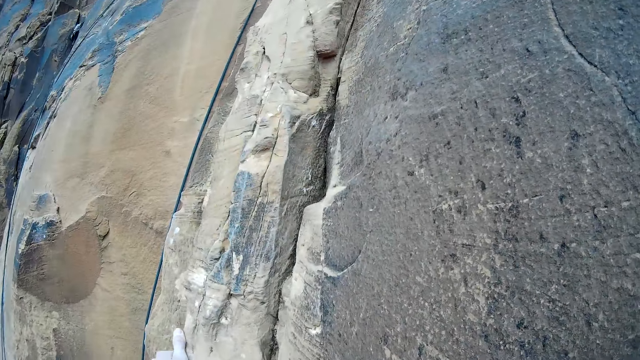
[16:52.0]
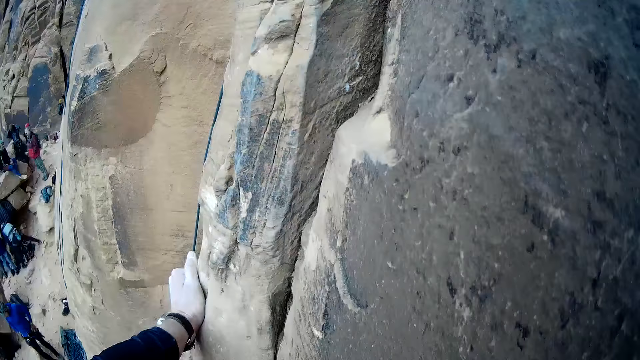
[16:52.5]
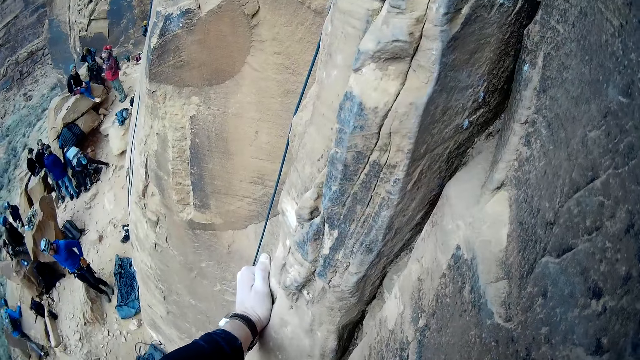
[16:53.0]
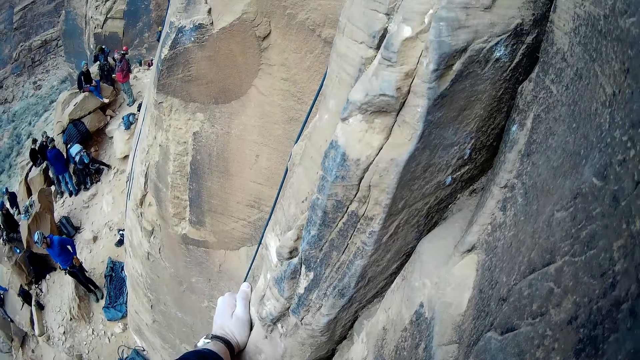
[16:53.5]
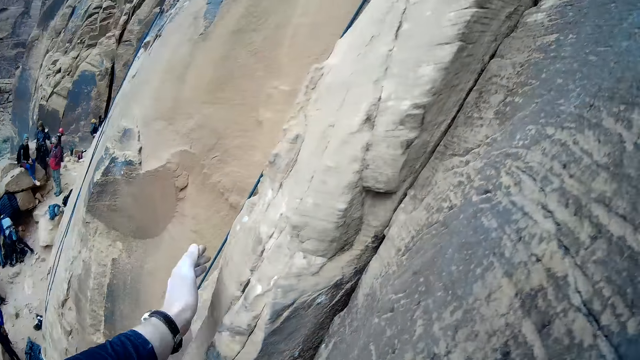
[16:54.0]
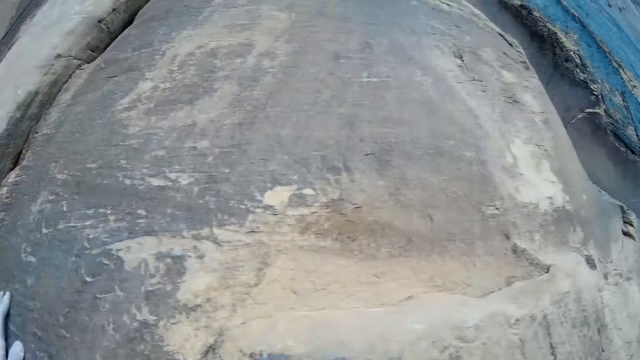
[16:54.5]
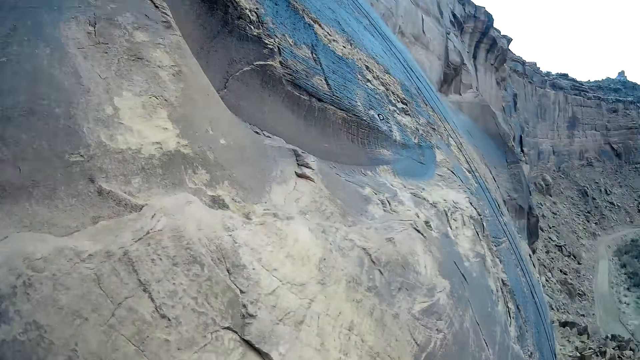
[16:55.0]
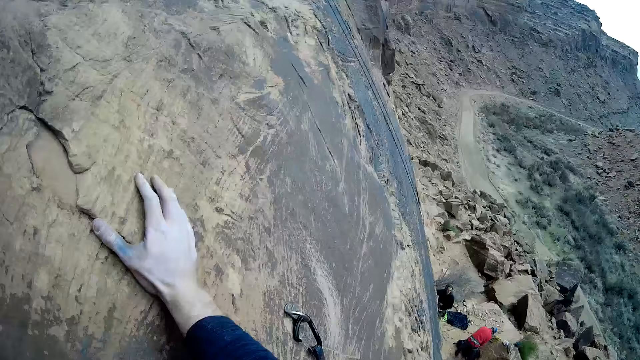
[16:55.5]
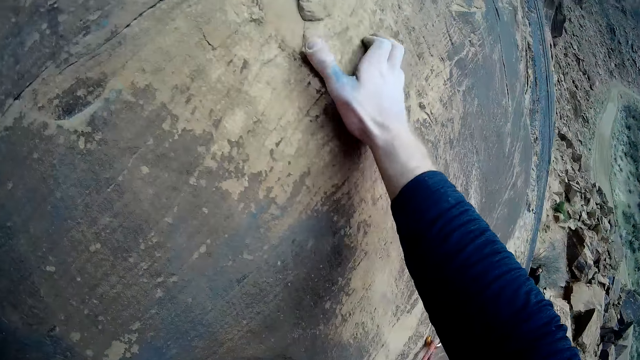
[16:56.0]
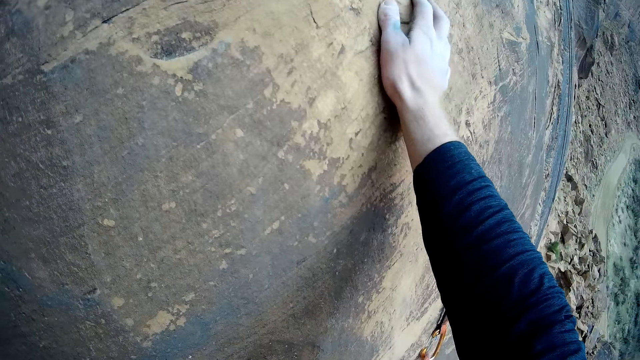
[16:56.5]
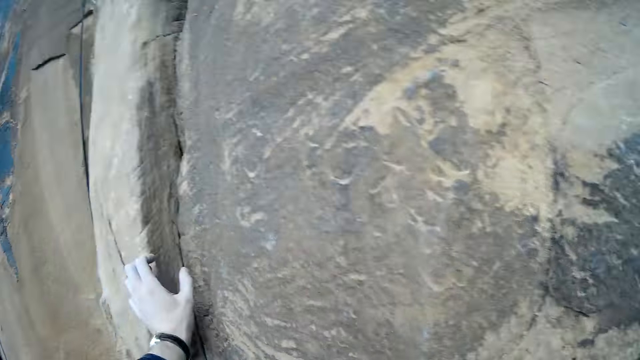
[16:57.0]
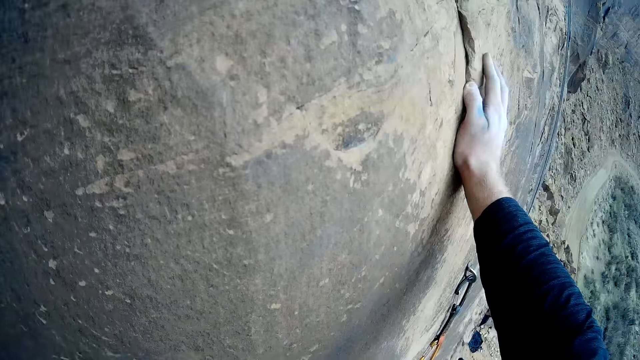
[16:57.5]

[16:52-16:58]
The camera wearer climbs on the mountain.

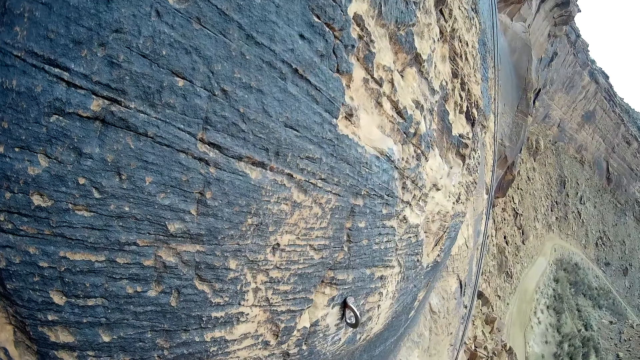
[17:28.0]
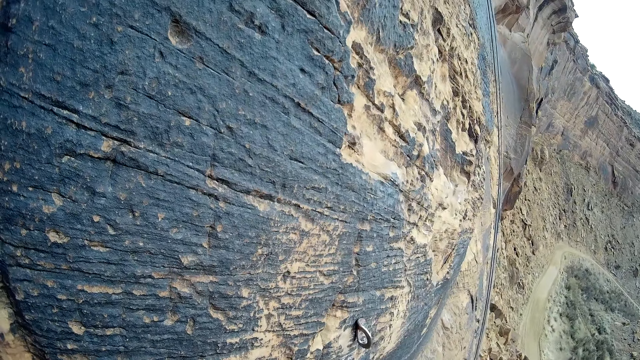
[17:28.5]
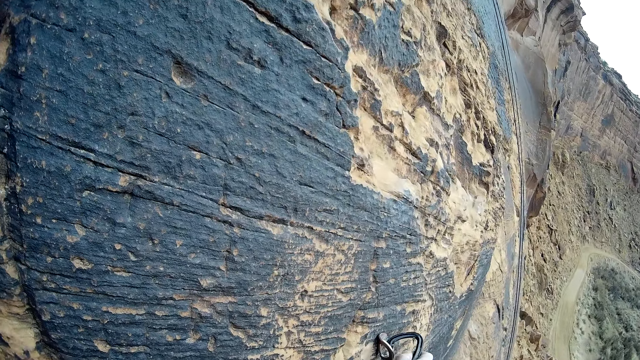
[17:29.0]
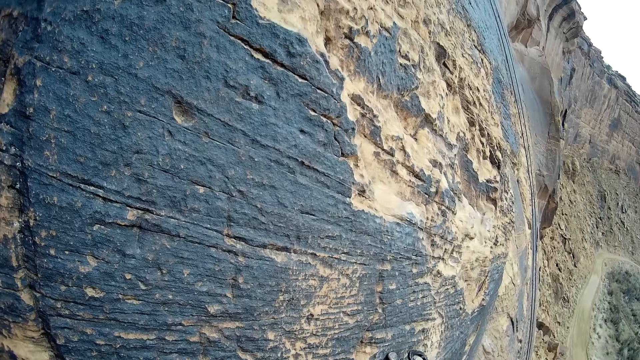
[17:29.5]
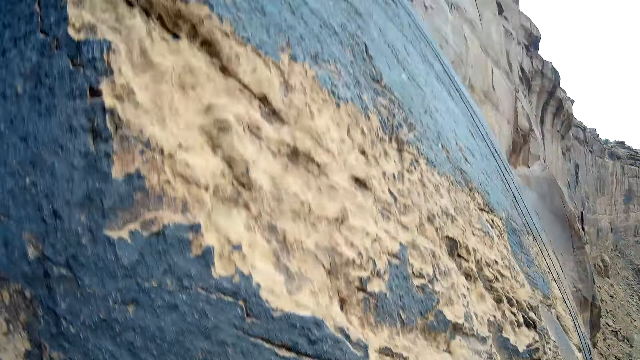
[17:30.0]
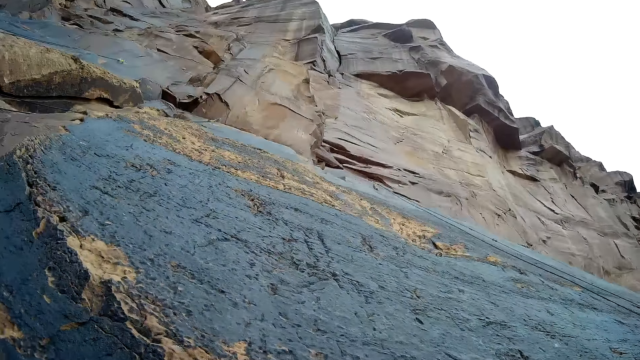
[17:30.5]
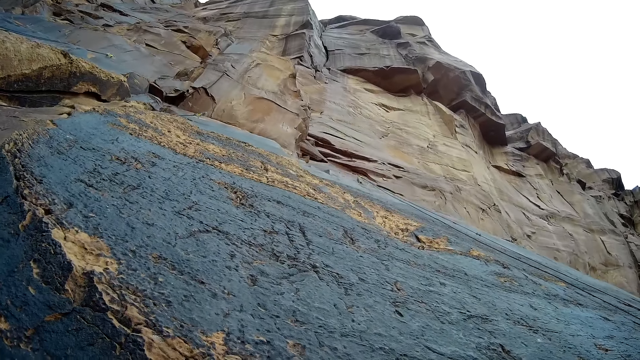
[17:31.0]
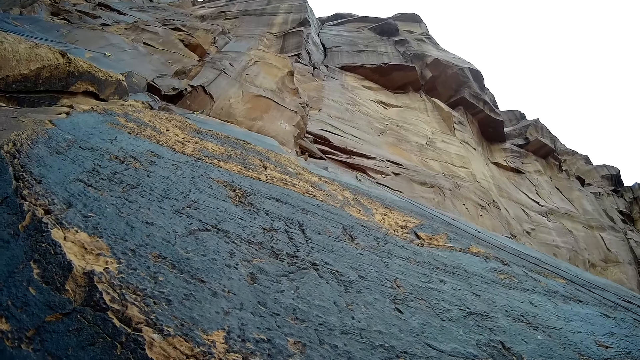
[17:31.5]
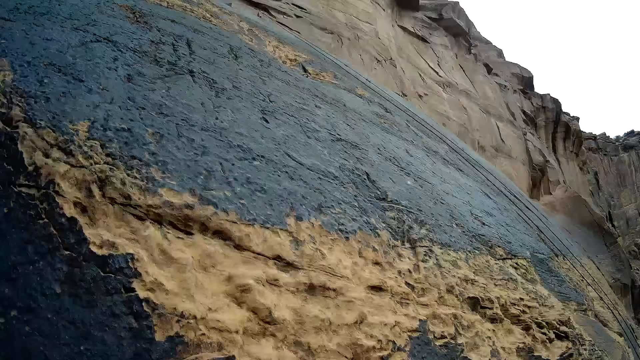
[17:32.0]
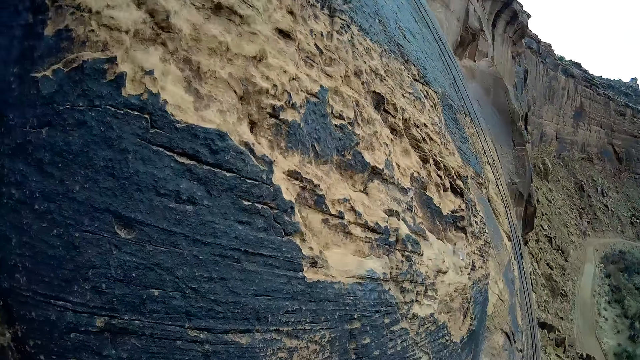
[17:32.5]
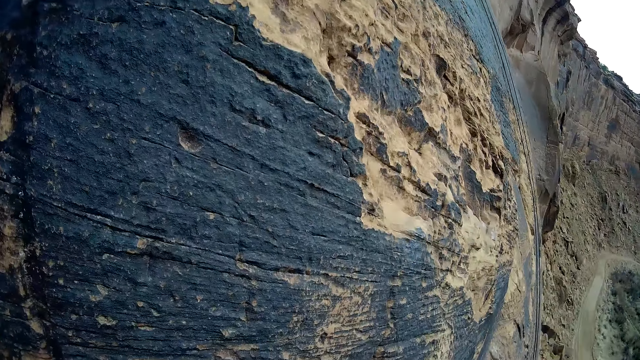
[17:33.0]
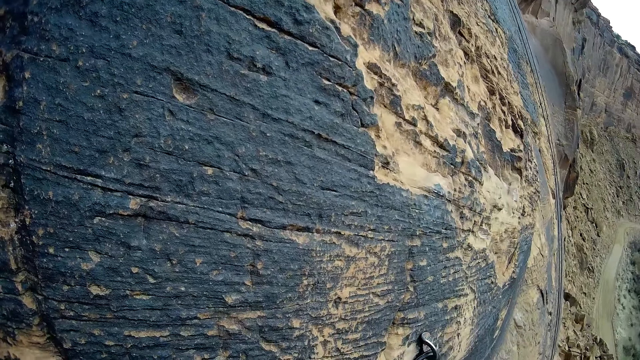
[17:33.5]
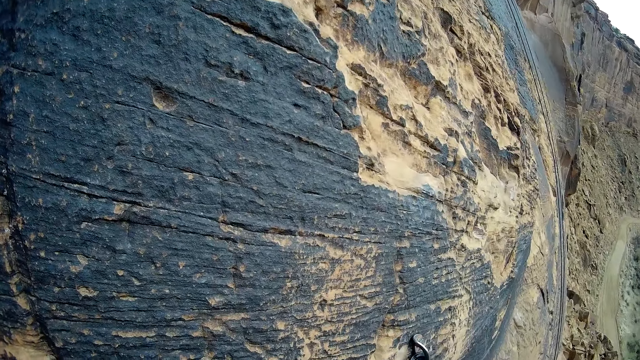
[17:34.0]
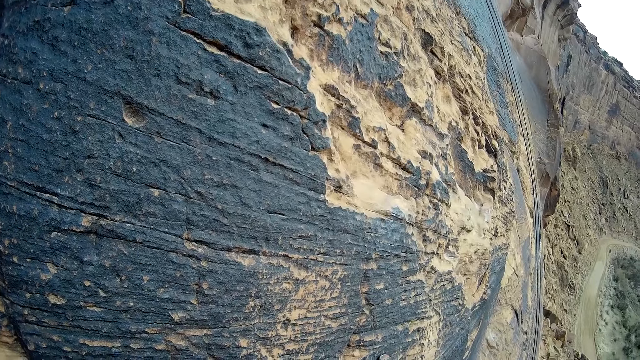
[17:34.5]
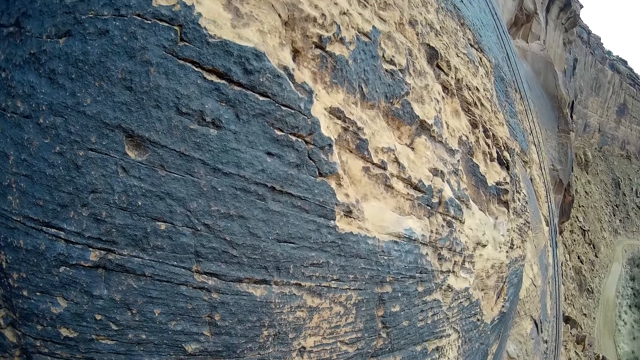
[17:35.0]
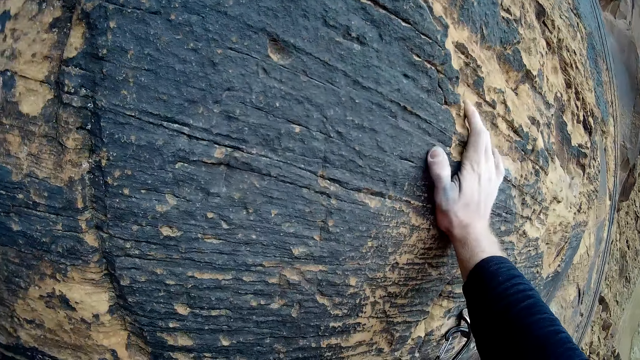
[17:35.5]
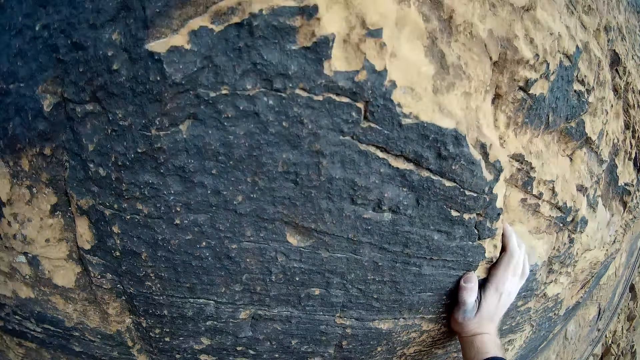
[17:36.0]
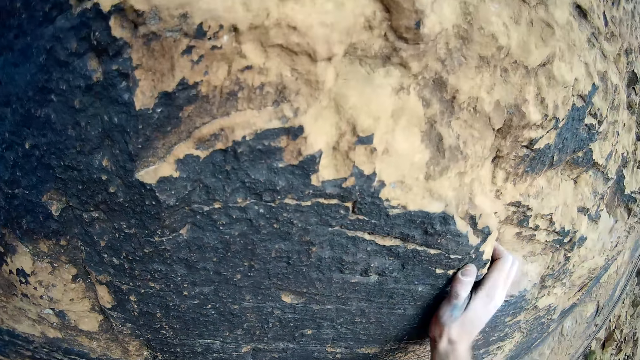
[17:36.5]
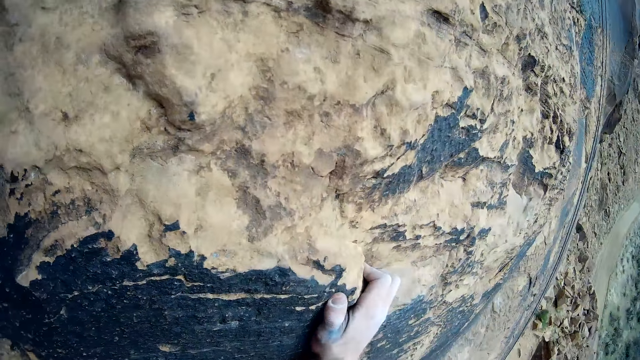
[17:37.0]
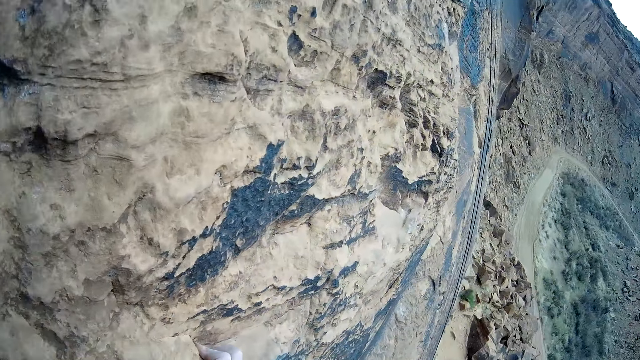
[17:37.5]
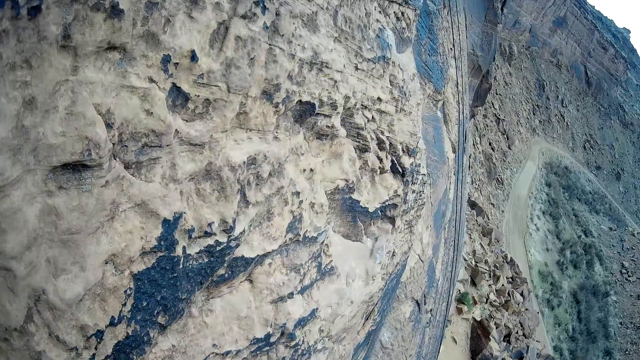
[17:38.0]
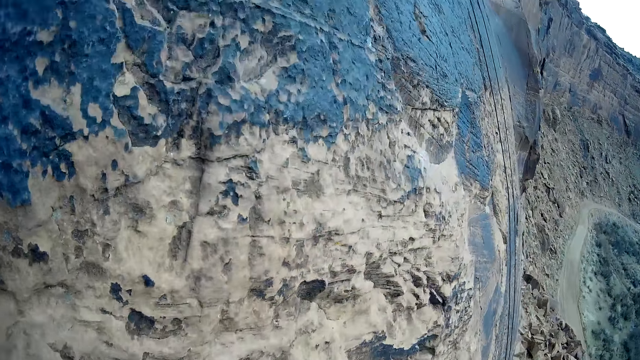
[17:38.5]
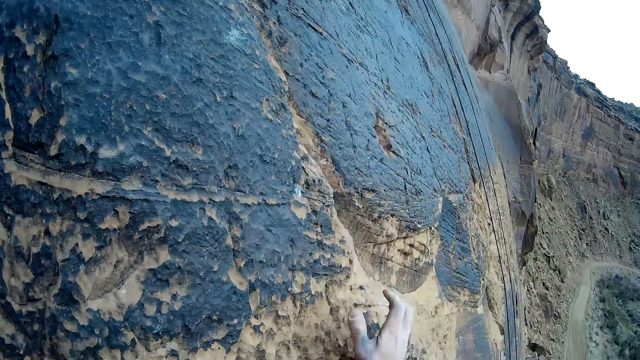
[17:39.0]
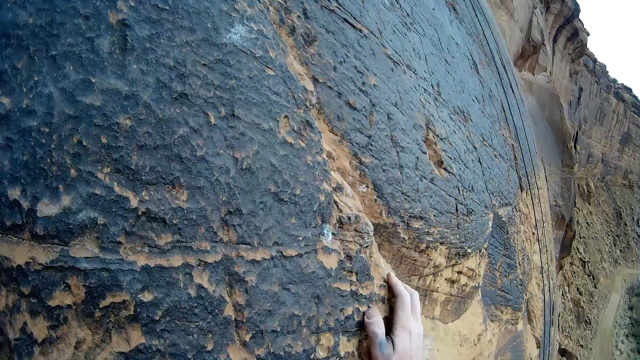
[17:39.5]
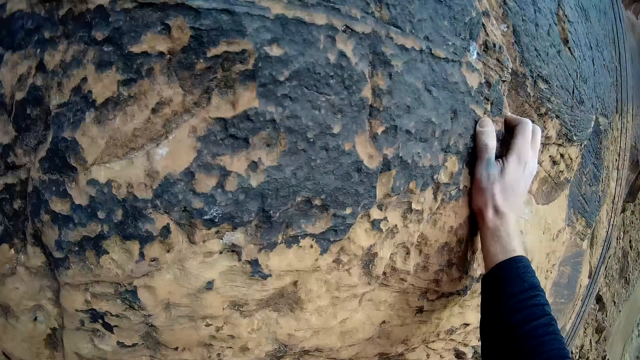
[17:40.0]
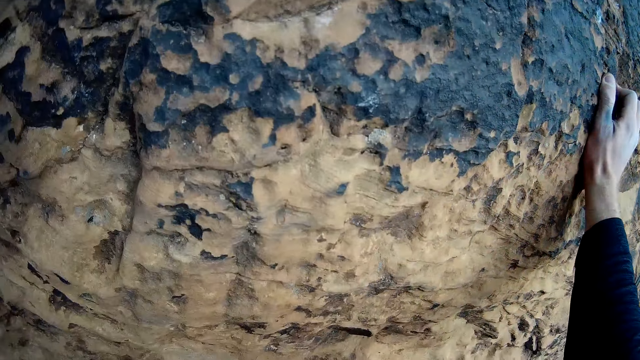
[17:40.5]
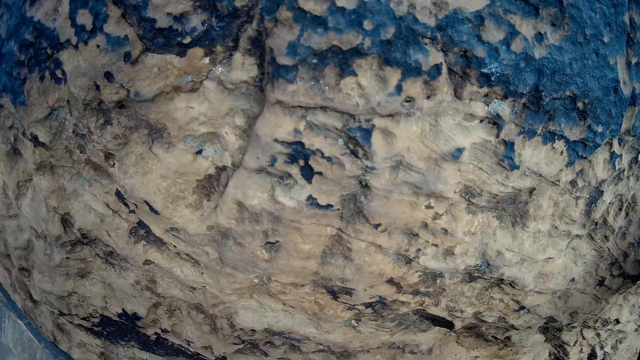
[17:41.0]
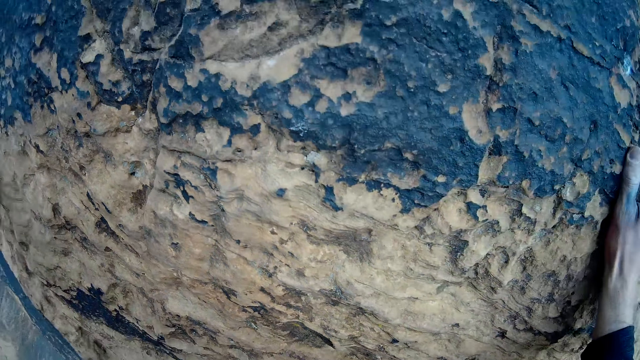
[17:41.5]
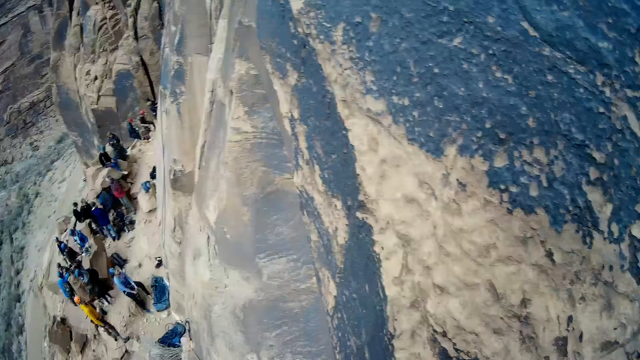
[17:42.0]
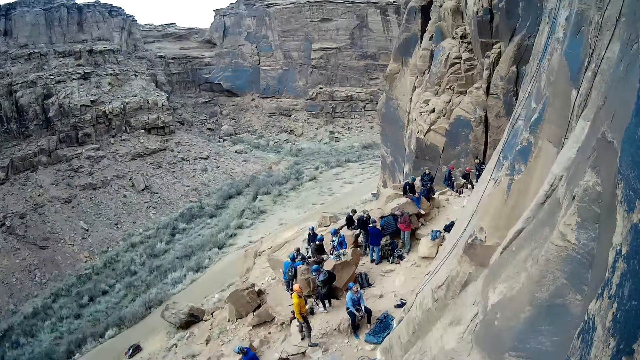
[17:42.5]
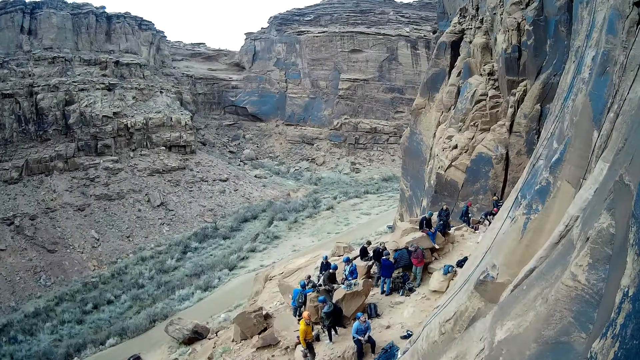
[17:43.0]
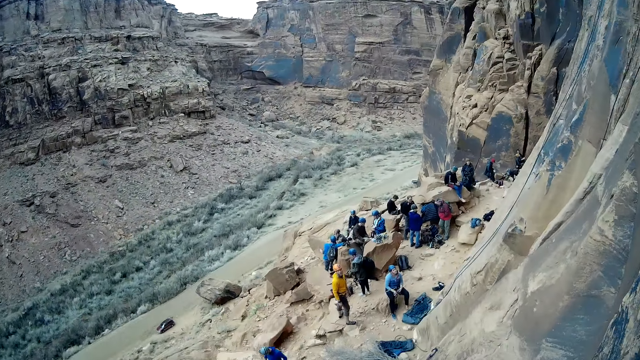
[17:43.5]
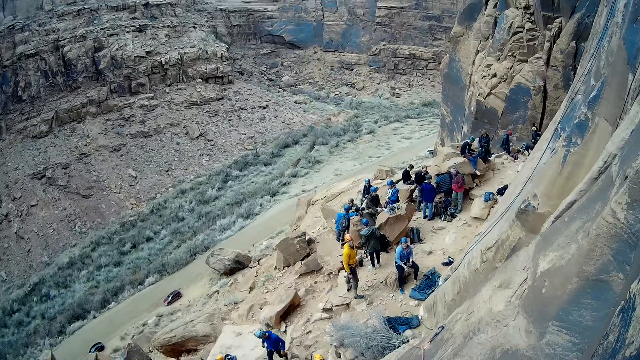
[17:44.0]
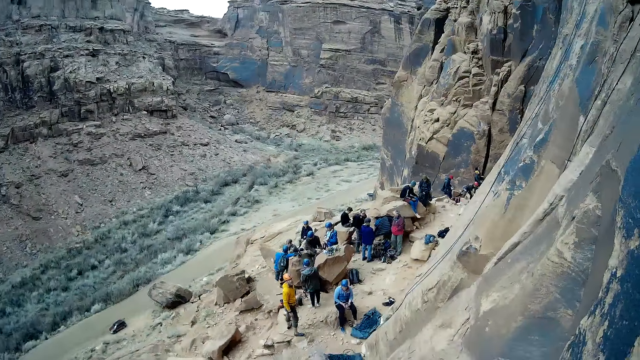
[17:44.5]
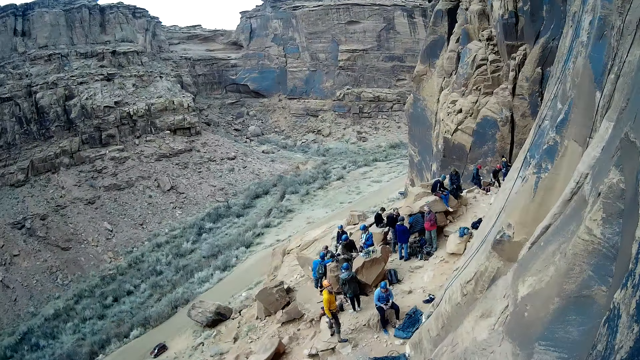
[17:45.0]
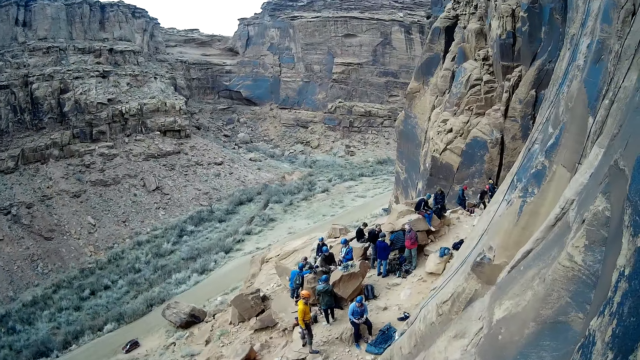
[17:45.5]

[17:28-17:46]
The camera wearer attaches a quickdraw to a hook on the mountain with his right hand. He looks up the mountain. He climbs the mountain with both hands. He holds on the mountain. He climbs on the mountain. He looks down at the people.
